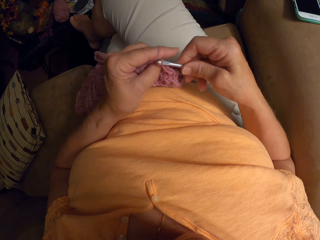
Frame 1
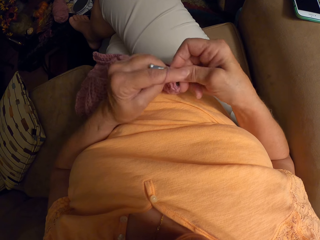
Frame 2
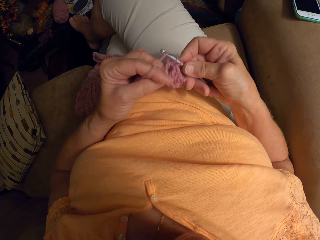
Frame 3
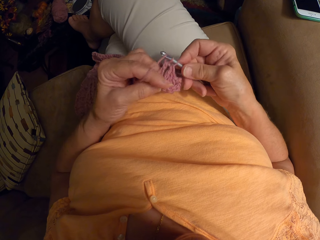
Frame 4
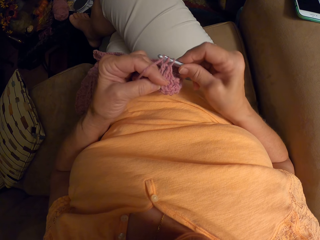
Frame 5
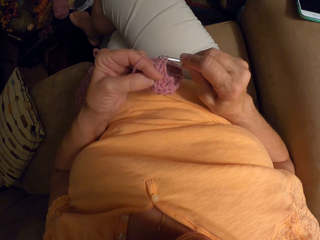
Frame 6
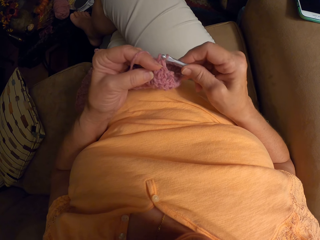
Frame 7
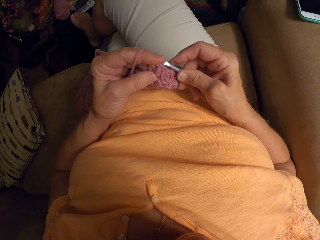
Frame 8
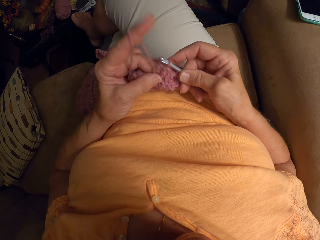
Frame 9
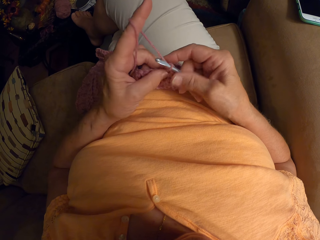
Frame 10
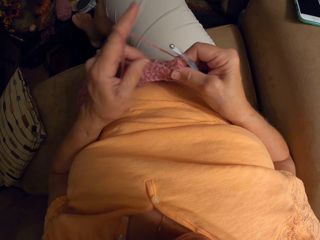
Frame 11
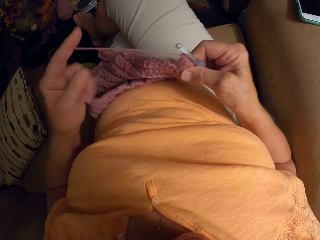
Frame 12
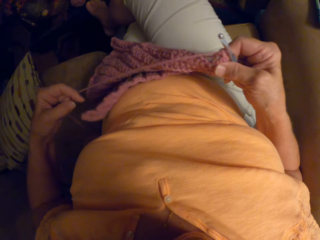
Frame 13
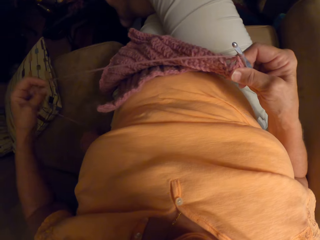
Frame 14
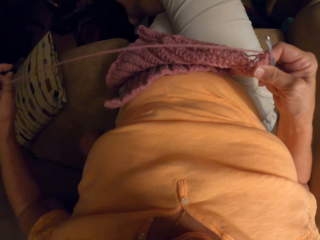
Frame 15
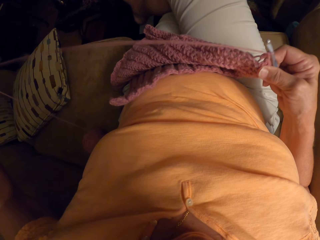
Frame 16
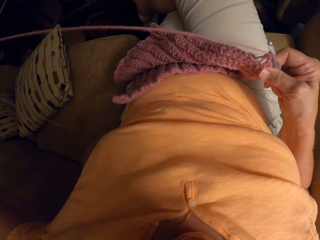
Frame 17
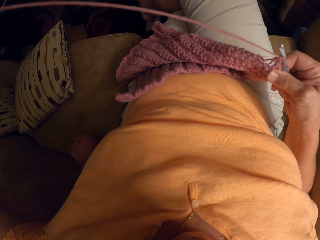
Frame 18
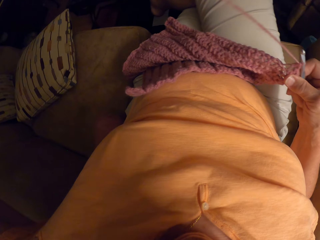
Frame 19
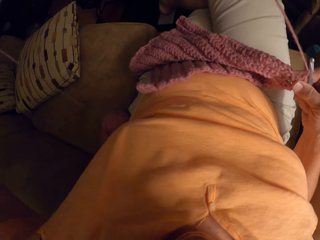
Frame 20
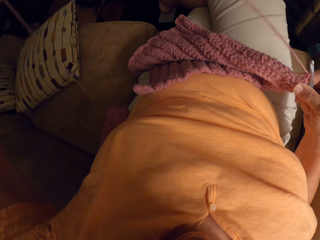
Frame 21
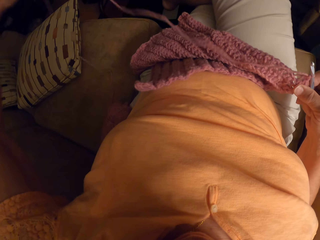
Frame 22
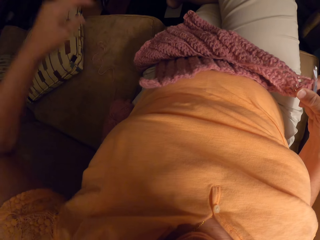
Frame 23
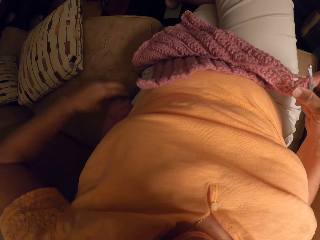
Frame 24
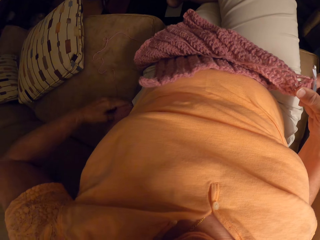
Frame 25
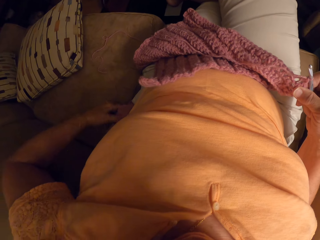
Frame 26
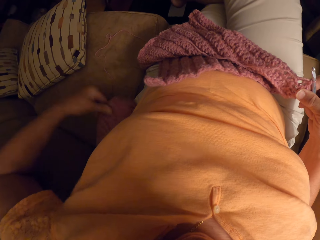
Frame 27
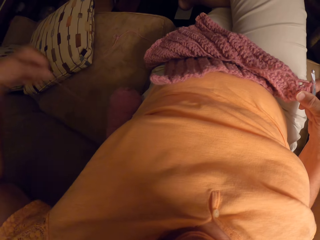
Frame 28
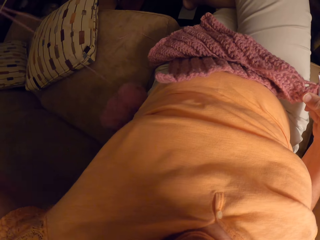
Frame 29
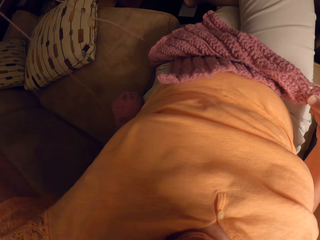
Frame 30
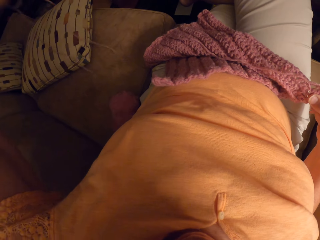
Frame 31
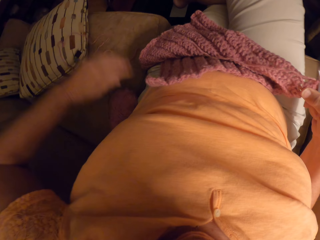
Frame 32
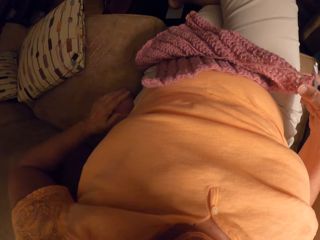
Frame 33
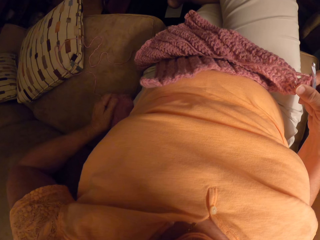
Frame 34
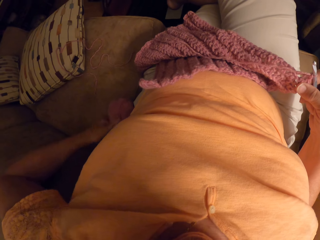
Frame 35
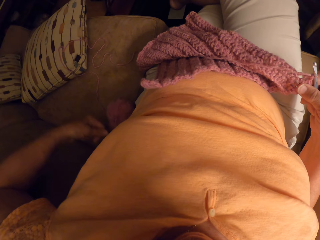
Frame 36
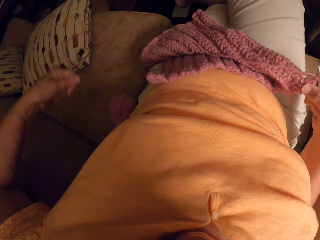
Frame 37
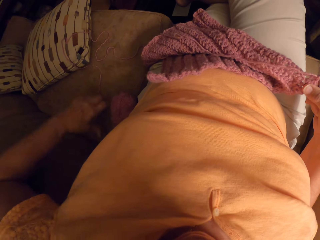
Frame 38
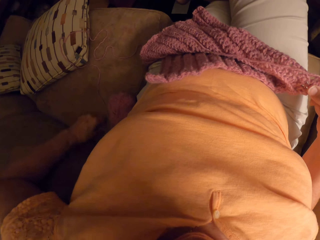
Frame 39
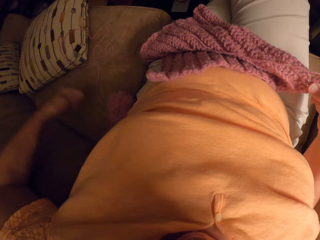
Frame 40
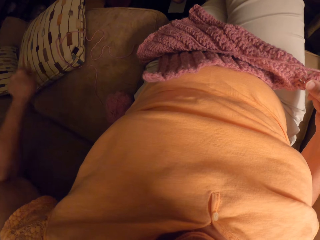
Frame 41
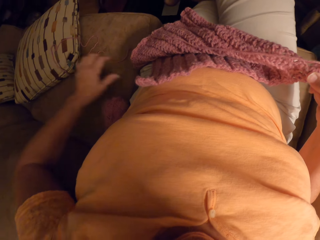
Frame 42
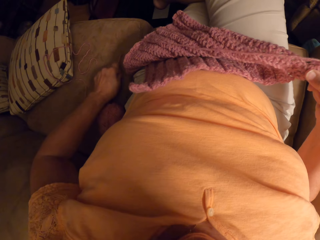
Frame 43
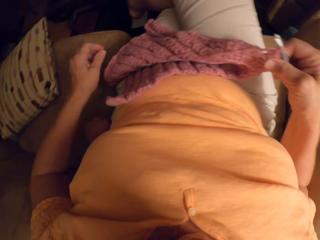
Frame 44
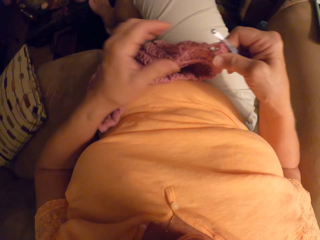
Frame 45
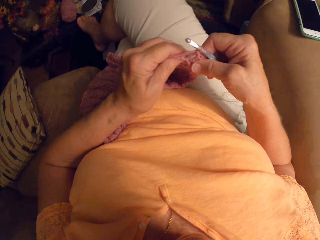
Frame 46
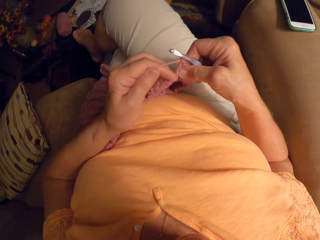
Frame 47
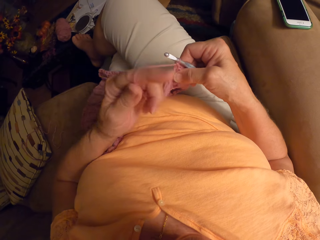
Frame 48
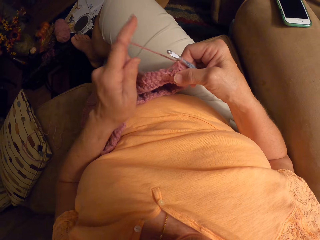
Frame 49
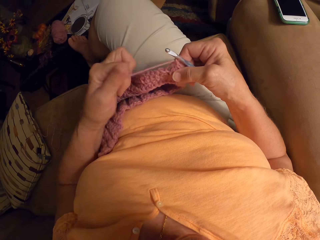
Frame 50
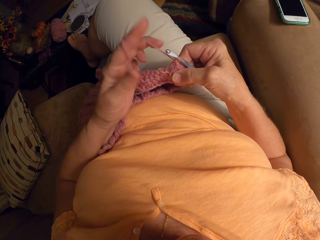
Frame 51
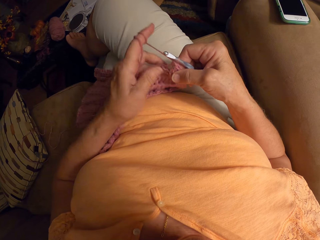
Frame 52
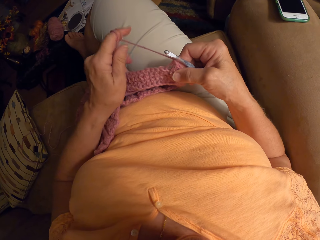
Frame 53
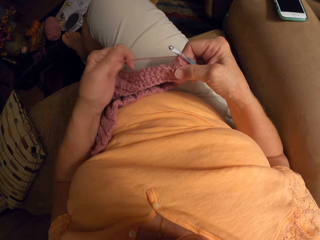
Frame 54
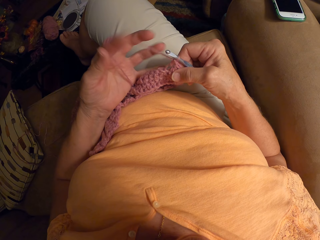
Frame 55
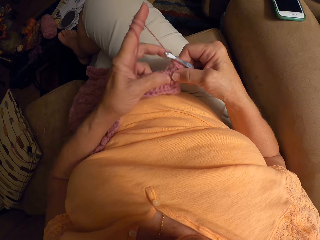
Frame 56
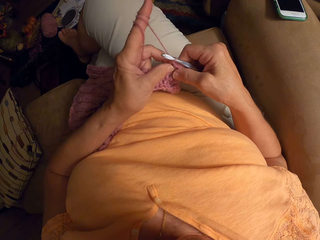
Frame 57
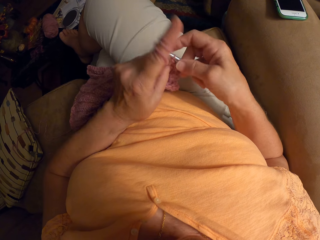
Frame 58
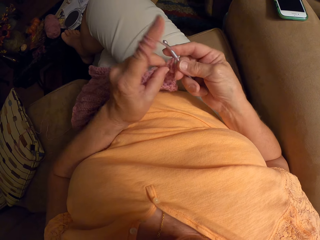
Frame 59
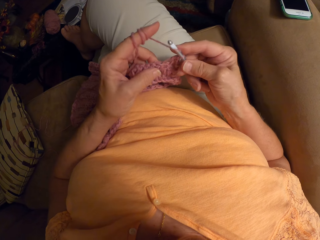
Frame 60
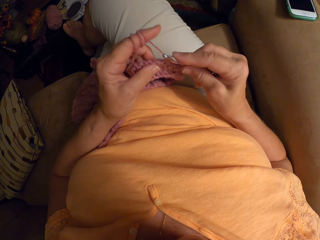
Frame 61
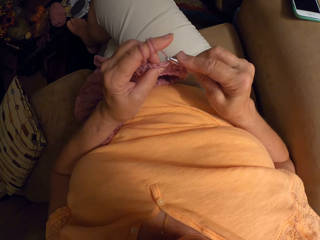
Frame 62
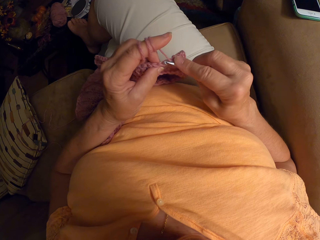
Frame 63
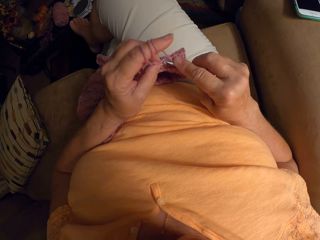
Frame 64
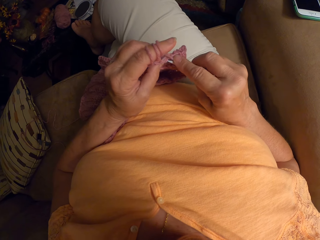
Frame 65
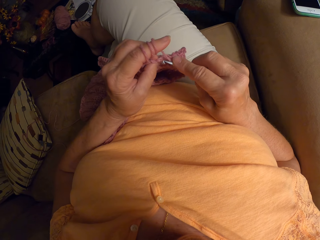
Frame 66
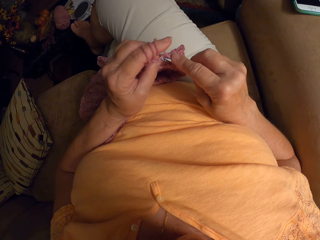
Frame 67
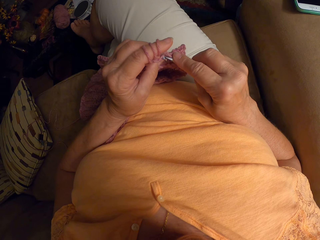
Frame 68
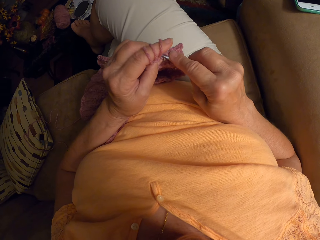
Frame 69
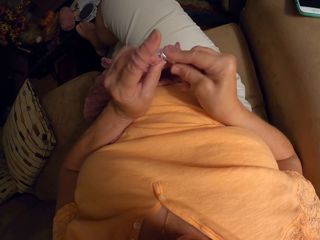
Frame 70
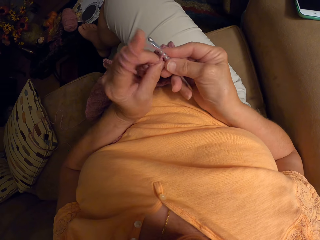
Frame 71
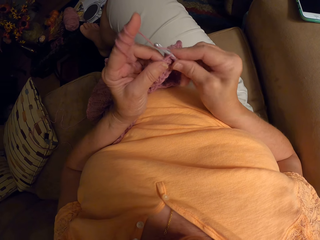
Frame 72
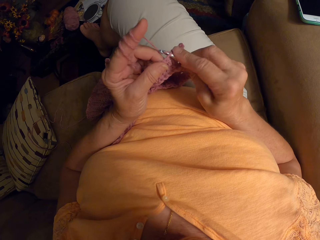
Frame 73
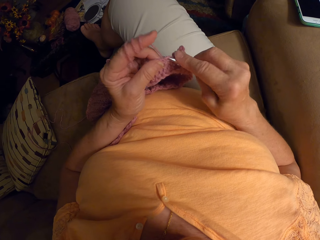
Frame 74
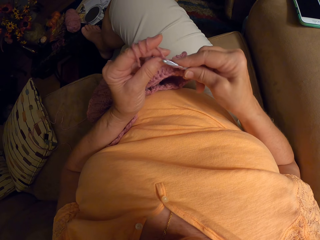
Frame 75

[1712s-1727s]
The camera wearer pulls the knitting thread or yarn with her hand. She releases the yarn from her finger. She loosens the yarn on a chair. She releases the knitting thread on the sofa. She rolls the knitting thread on her index finger. She crochets the unfinished crochet pattern with the crochet hook and the yarn.

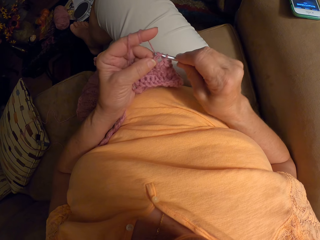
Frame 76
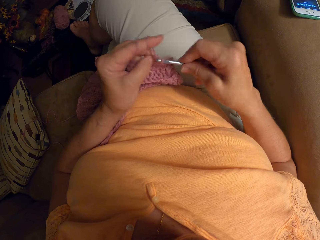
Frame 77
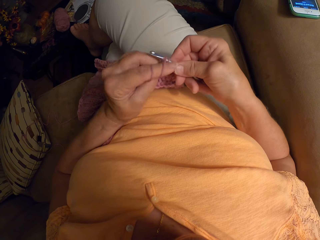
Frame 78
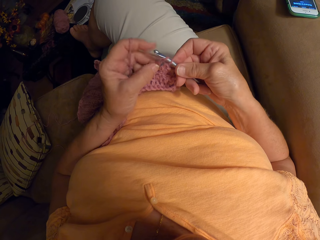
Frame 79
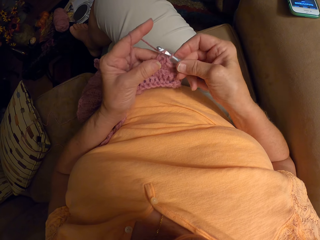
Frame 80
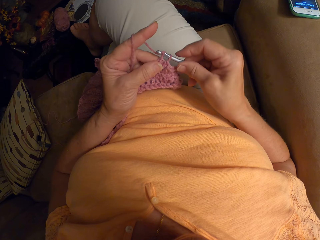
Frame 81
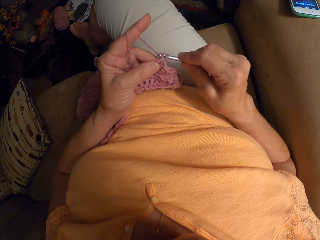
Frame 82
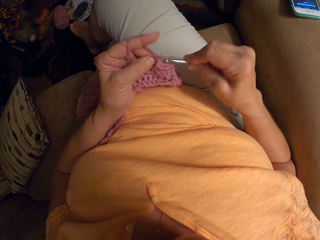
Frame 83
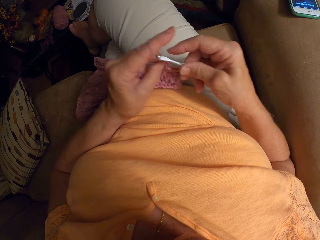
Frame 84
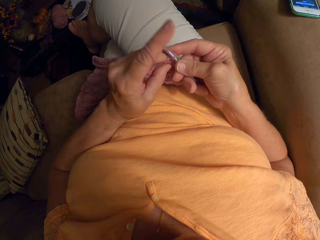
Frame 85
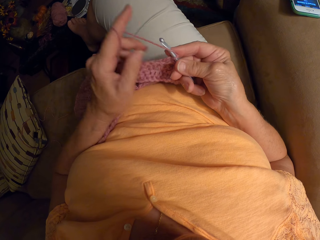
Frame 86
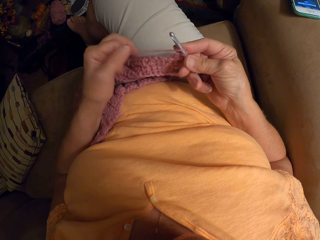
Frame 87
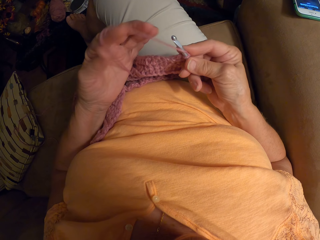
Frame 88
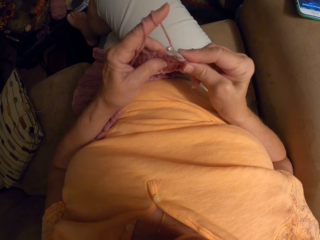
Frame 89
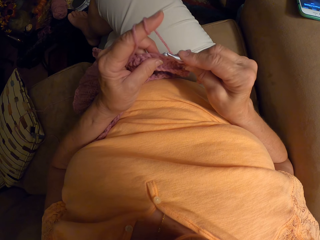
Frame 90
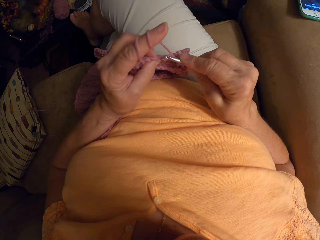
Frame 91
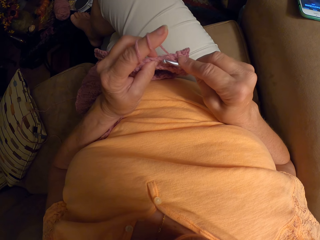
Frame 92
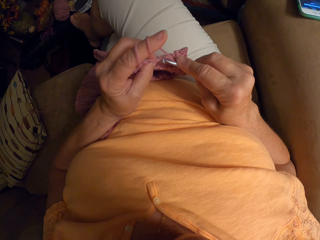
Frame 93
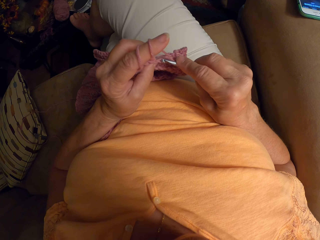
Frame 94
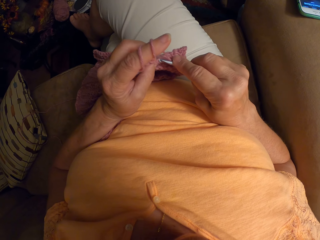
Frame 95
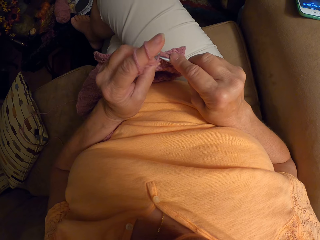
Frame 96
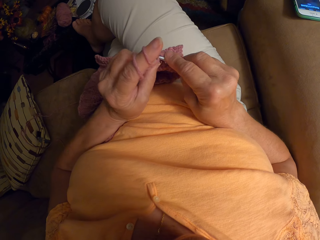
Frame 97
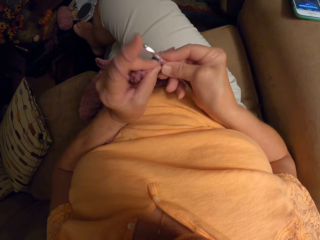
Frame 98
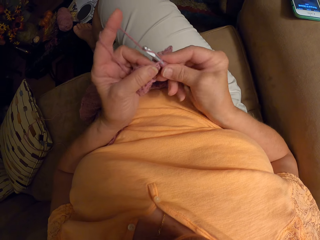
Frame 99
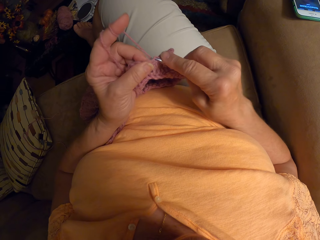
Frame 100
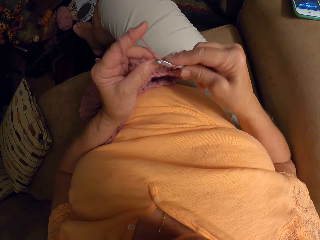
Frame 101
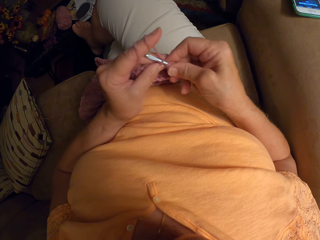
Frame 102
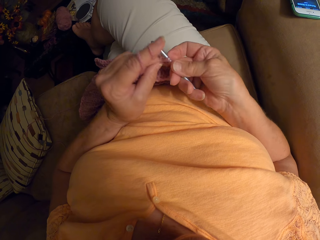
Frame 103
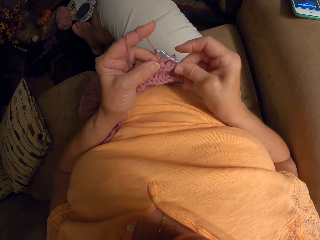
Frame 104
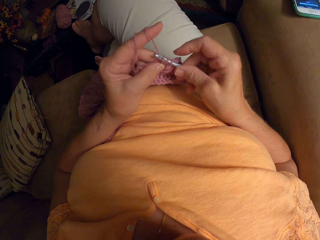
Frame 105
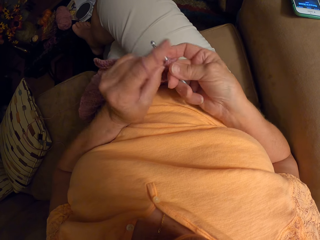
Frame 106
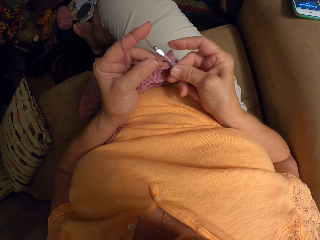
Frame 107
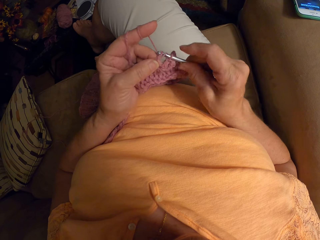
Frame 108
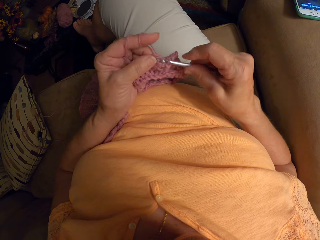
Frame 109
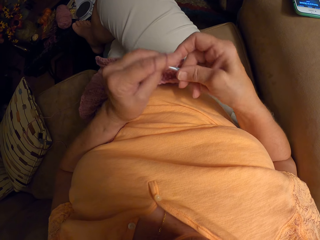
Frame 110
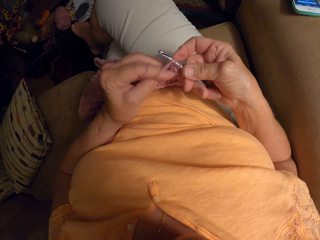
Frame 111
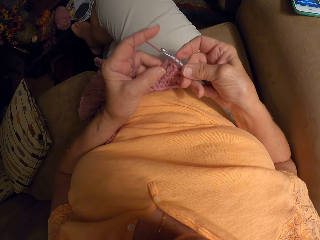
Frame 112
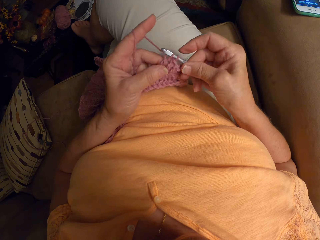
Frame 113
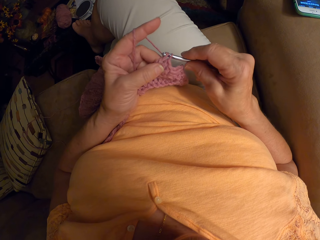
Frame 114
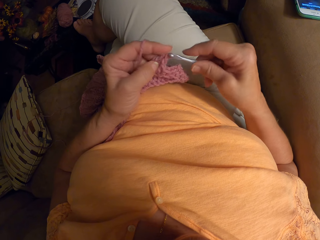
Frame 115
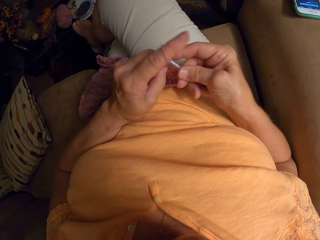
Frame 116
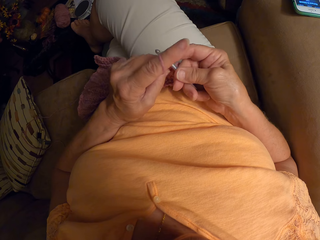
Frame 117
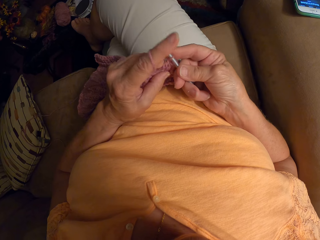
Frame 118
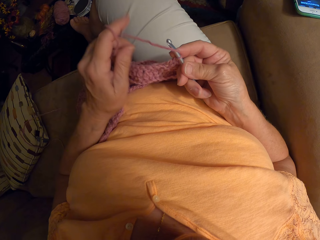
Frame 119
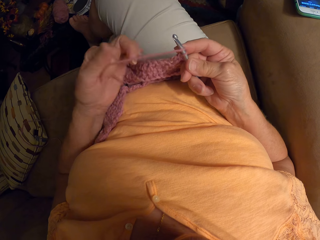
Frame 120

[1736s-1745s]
The camera wearer rolls the knitting thread or yarn on her index finger. She crochets the unfinished crochet pattern with the crochet hook and the yarn.
